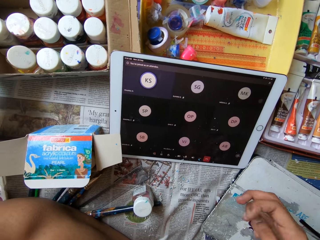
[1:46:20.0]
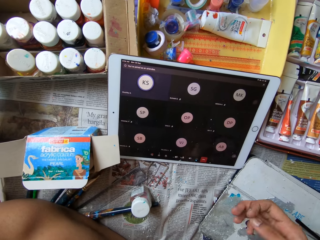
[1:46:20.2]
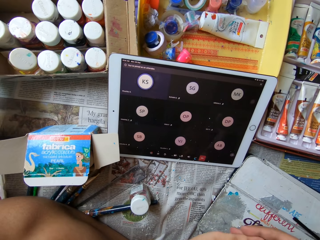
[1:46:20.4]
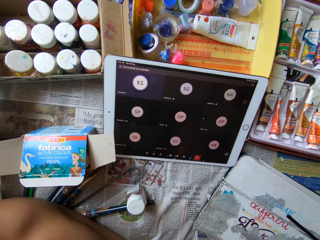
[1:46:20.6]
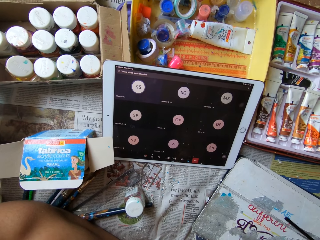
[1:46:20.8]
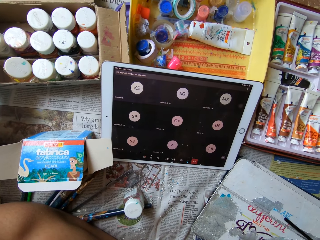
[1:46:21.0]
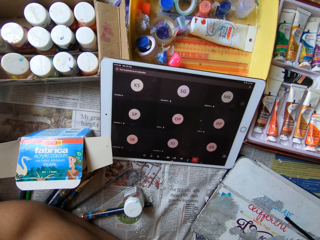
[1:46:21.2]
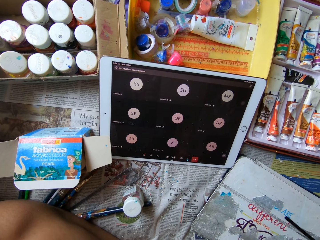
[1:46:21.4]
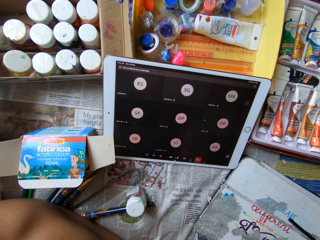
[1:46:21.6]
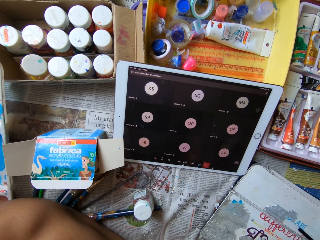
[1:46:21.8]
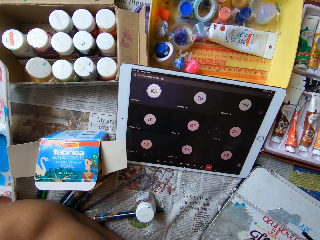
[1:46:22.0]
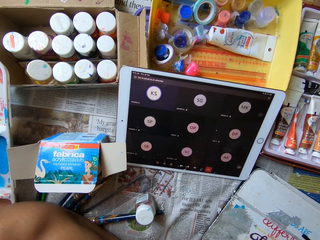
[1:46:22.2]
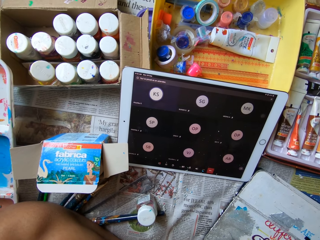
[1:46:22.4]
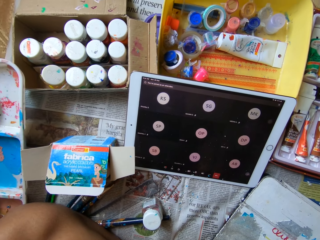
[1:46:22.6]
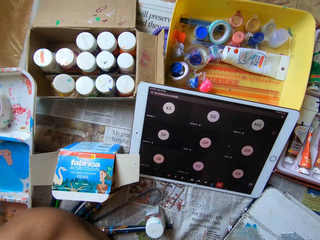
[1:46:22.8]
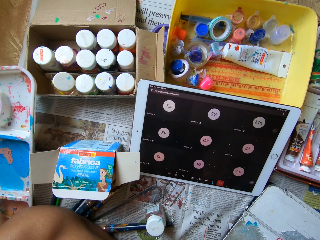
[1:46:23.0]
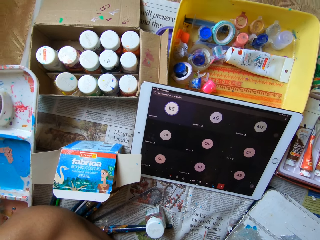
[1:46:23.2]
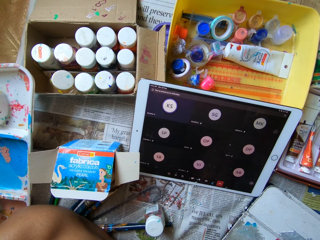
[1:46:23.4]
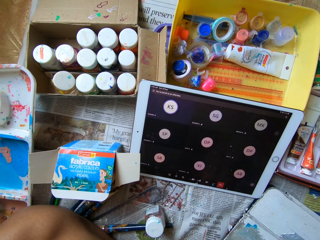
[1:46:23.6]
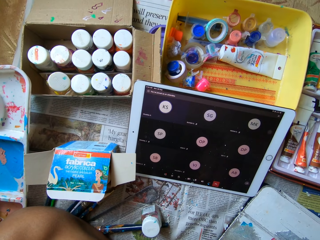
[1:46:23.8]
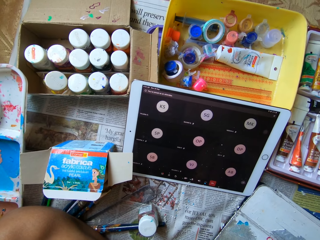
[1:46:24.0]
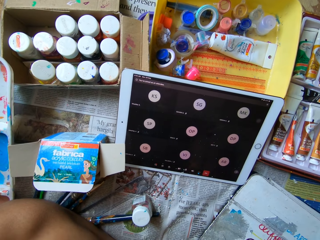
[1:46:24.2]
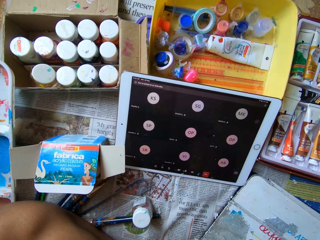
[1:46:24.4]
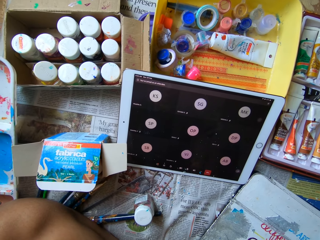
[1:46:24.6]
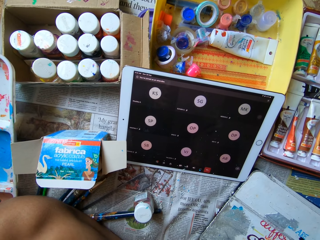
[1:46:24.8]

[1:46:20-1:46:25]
The camera wearer gestures with his fingers.

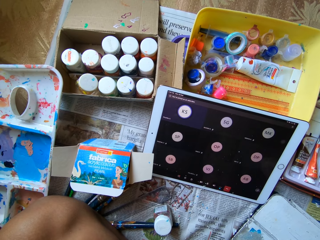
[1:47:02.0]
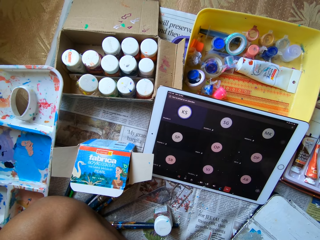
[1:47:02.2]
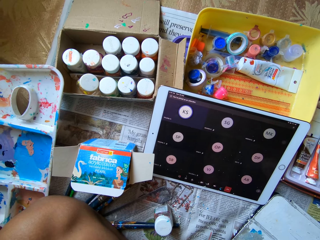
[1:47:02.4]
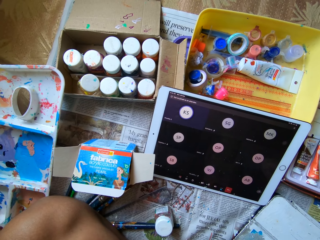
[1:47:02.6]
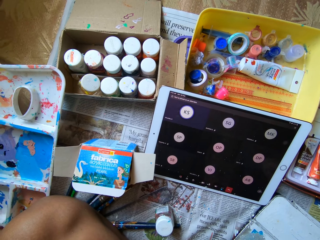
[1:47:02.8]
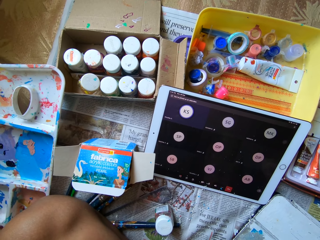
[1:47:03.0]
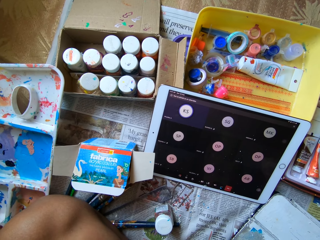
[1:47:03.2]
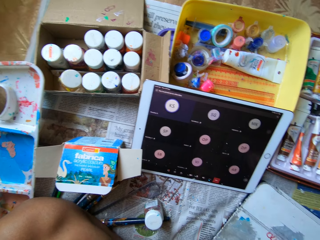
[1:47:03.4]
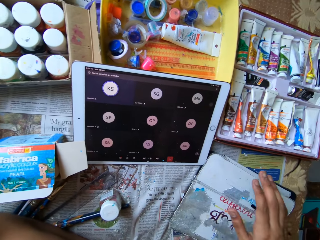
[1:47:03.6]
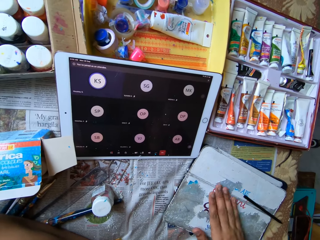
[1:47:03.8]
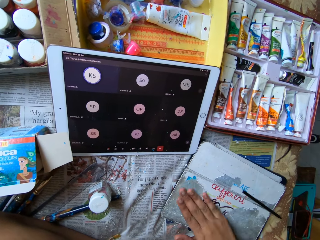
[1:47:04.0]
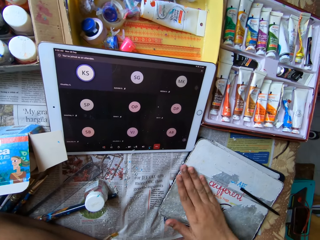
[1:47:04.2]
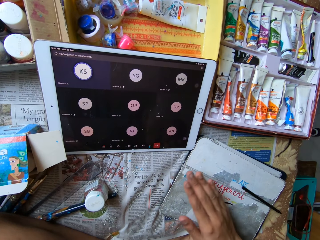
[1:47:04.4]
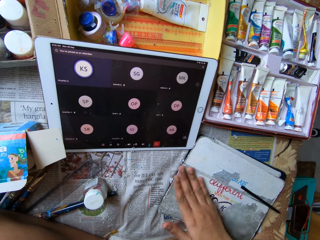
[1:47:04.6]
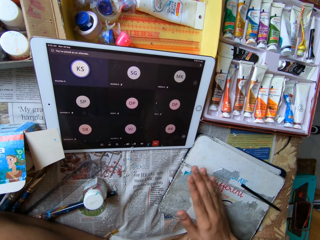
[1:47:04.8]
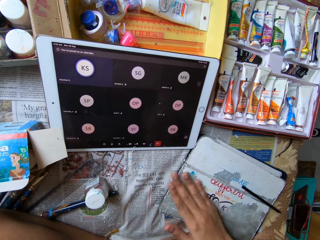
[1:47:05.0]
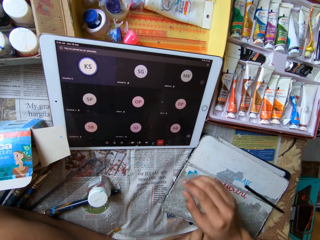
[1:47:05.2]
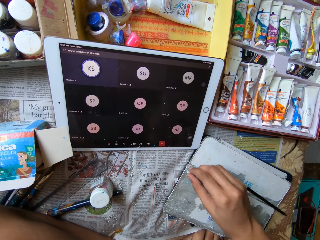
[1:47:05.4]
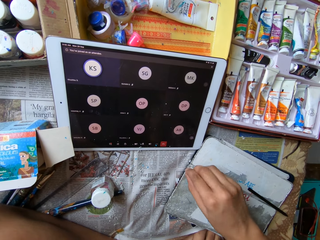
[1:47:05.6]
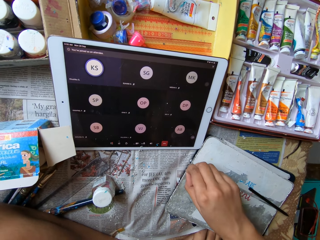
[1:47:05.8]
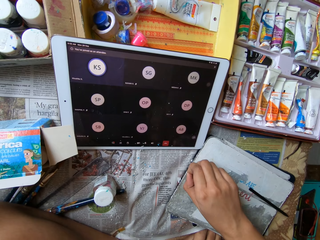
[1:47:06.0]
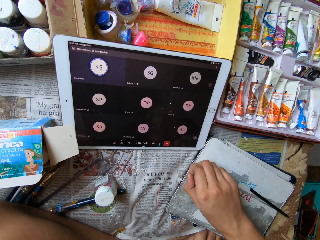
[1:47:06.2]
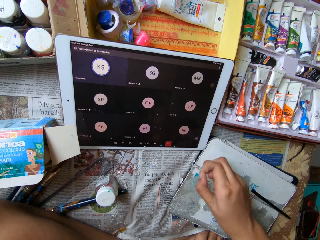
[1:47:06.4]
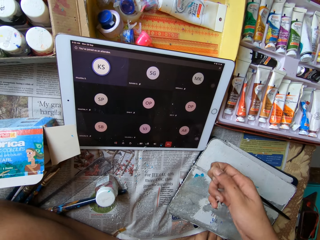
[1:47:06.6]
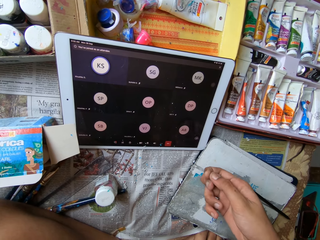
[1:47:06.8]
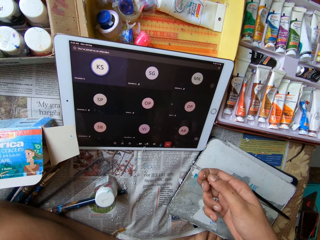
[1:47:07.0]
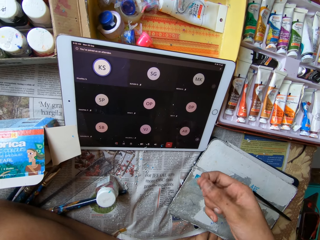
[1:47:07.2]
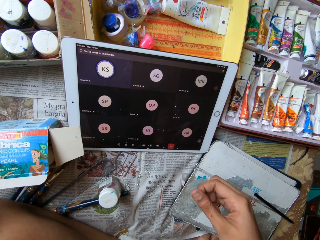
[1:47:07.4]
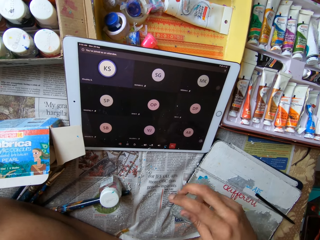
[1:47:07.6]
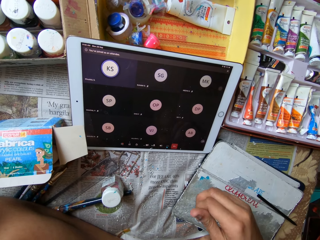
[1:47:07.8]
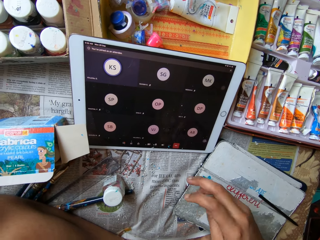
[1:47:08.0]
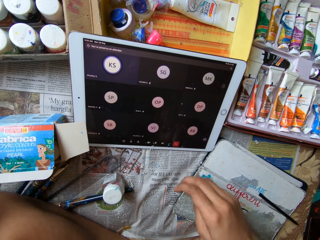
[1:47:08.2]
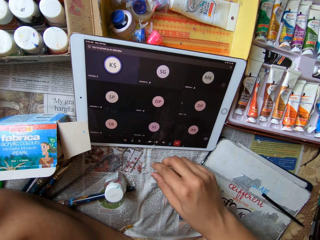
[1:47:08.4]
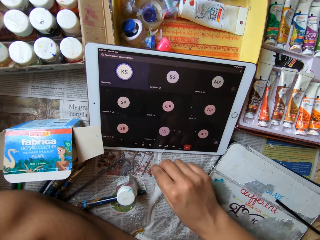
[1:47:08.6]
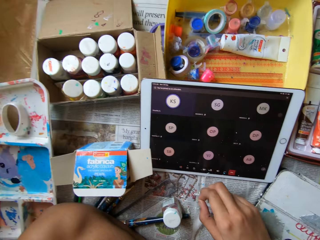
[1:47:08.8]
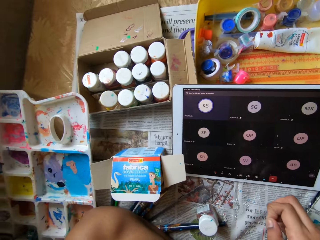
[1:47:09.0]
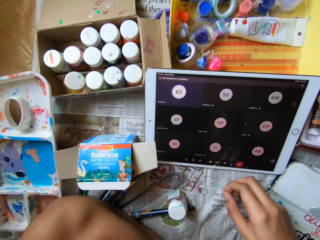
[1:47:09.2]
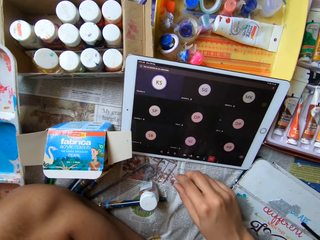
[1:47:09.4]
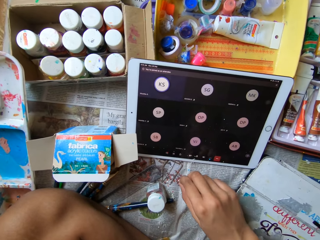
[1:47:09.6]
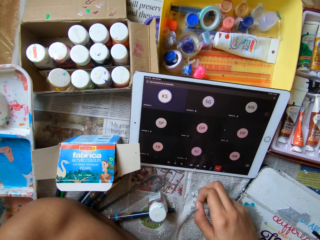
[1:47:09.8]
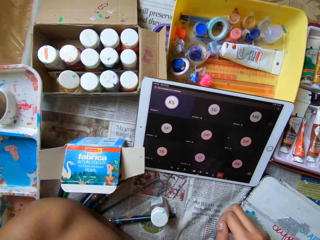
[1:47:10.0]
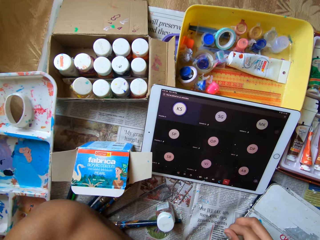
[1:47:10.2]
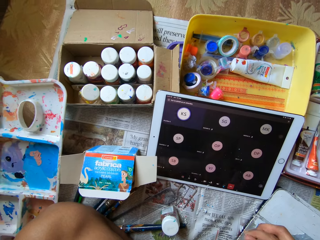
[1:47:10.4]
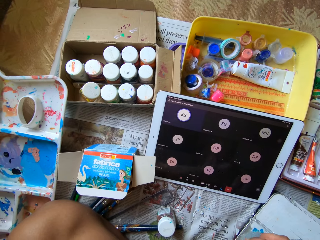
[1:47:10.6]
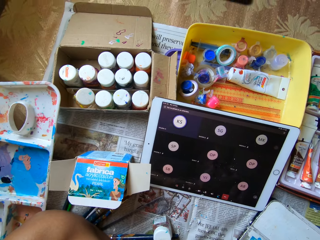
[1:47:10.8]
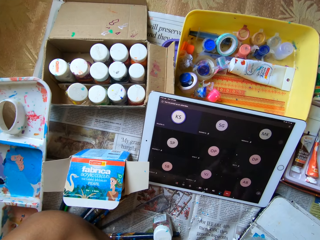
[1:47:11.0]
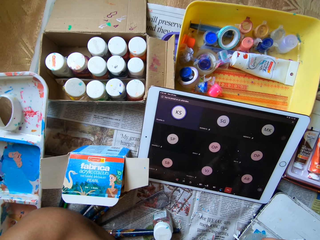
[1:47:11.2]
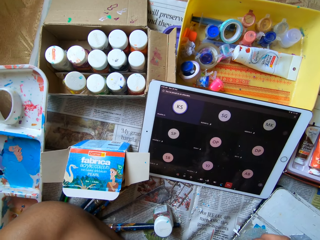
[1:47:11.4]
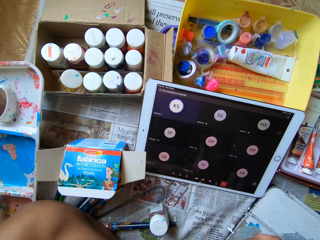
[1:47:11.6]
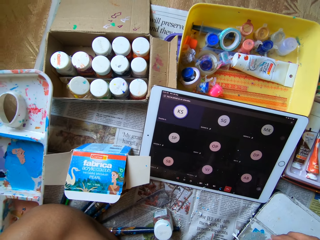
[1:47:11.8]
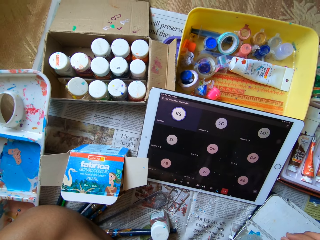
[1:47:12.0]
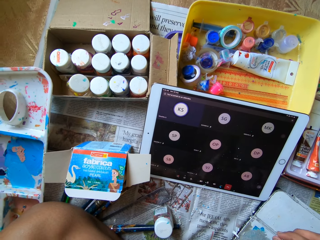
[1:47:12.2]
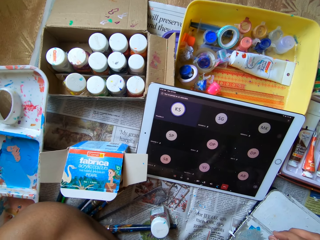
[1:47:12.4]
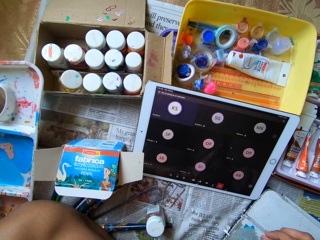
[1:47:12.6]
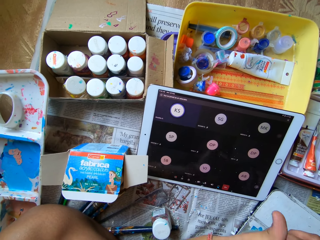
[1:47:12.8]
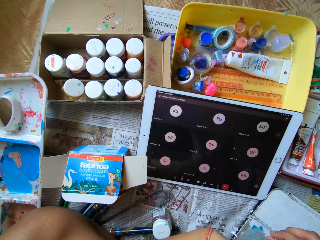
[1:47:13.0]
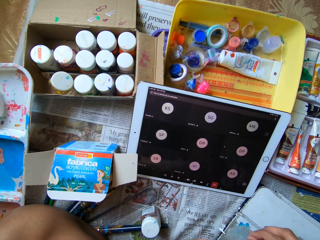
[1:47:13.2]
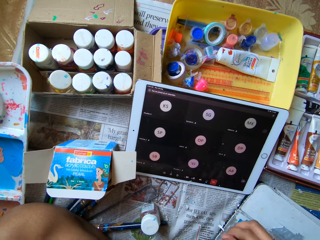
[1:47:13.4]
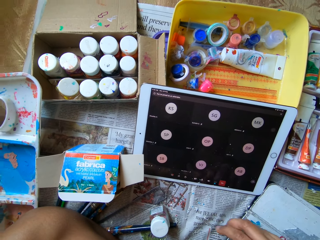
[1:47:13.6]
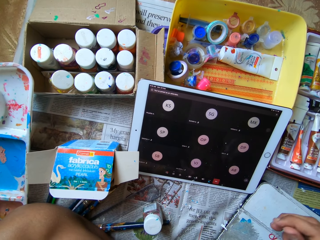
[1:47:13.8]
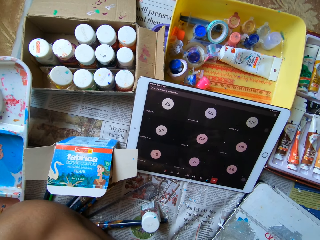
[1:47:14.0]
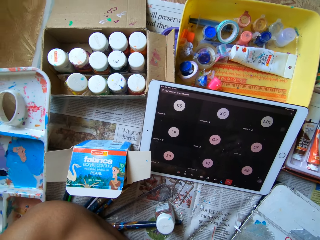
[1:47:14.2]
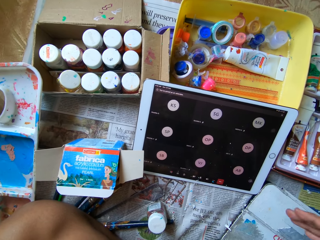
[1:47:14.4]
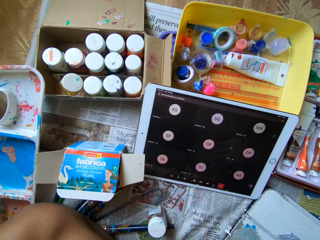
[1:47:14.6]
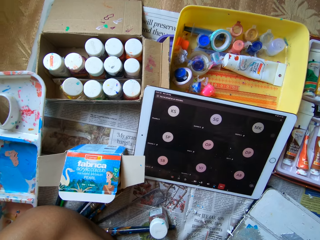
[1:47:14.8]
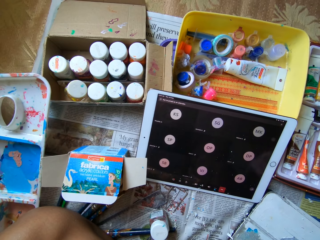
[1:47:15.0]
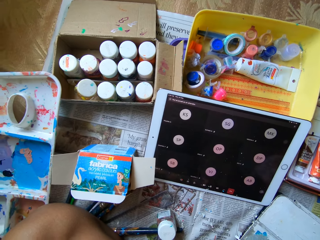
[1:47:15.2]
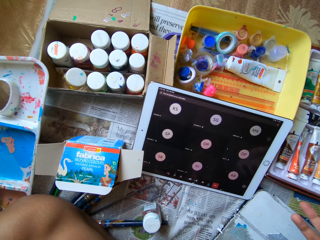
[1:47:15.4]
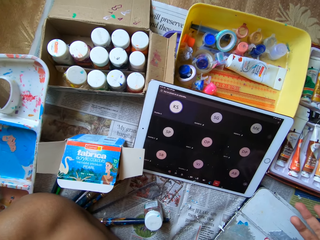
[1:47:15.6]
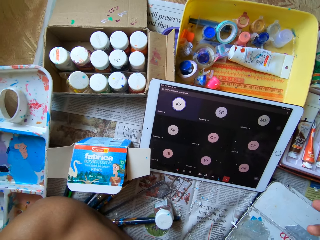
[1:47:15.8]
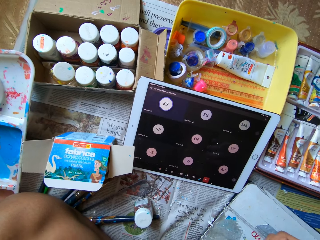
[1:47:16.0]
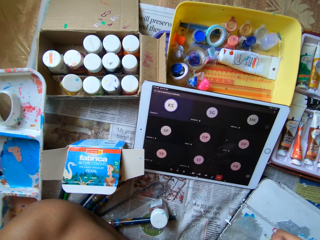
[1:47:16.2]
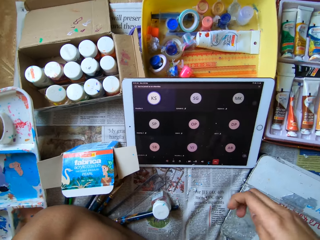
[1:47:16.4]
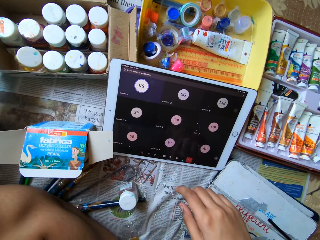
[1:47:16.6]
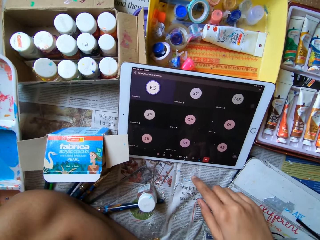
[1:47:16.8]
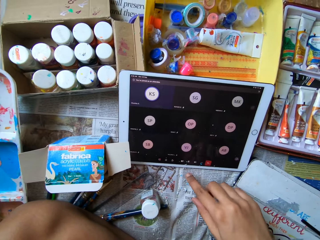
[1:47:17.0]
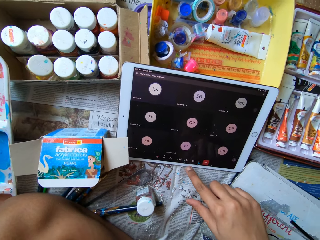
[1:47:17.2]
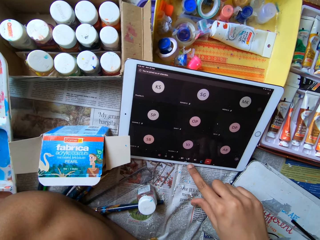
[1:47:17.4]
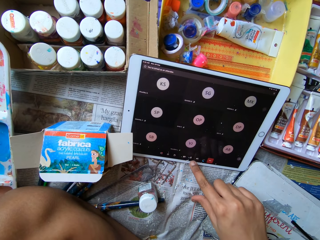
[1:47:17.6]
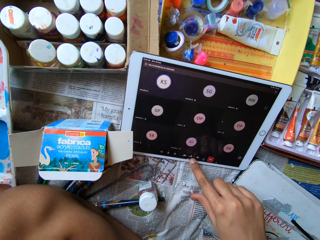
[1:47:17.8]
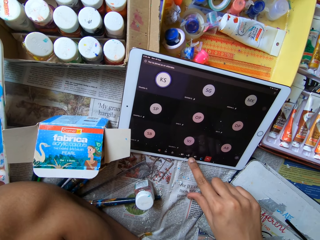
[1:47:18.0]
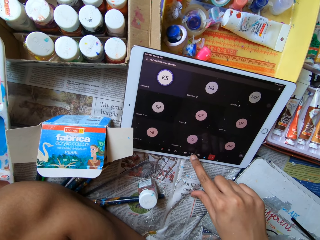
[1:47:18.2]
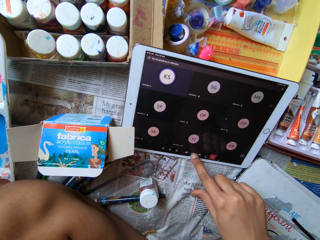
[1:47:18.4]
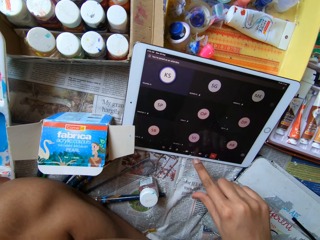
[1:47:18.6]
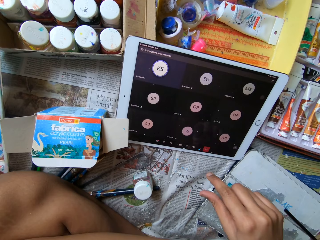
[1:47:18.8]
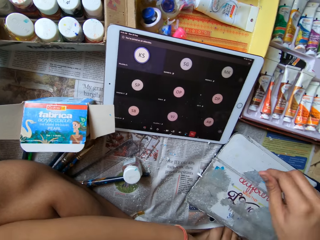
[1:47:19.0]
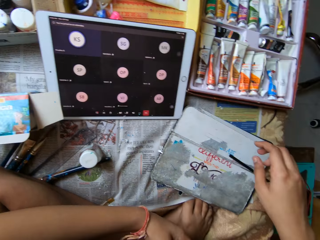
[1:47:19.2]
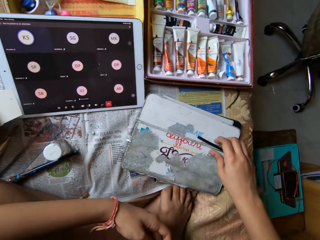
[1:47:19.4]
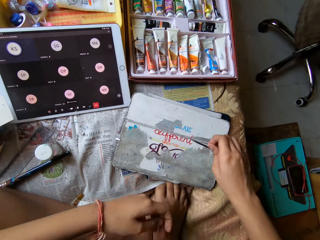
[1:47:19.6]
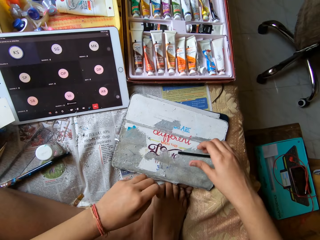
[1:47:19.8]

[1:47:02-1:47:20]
The camera wearer dusts the peeled paper off the diary with her right hand. She peels paper off the diary with her right hand. She throws the peeled paper on the bed with her right hand. She picks up the peeled paper from the bed with her right hand. She picks it up again. She throws the peeled paper on the bed with her right hand. She gestures with her fingers. She touches the tablet screen with her right index finger.
